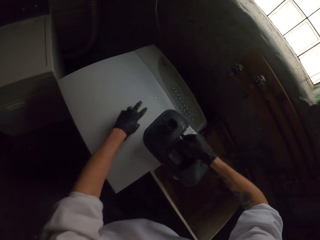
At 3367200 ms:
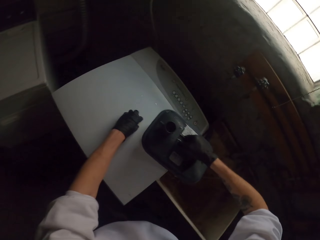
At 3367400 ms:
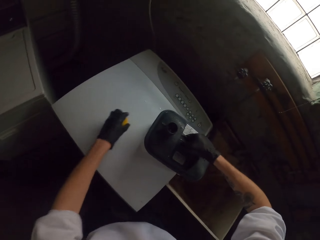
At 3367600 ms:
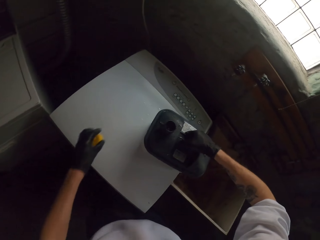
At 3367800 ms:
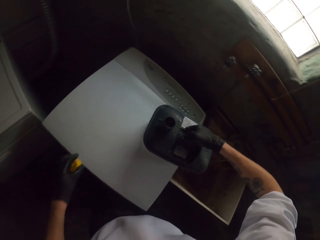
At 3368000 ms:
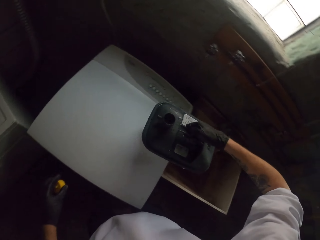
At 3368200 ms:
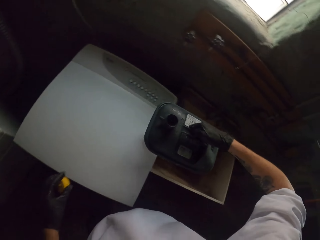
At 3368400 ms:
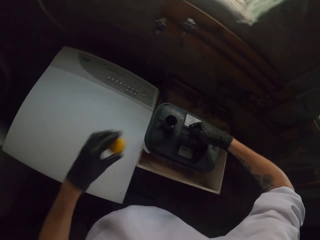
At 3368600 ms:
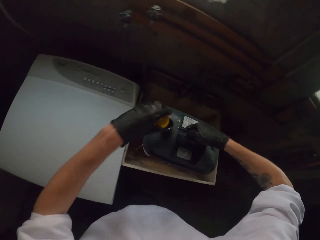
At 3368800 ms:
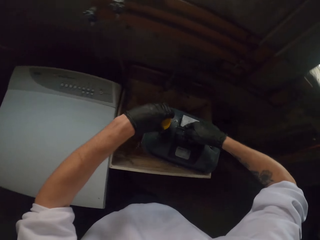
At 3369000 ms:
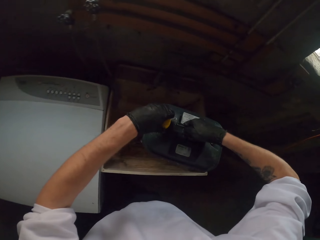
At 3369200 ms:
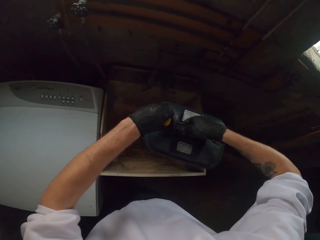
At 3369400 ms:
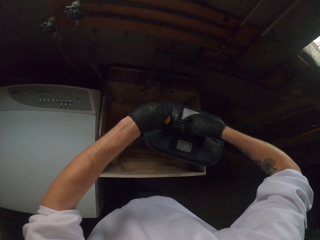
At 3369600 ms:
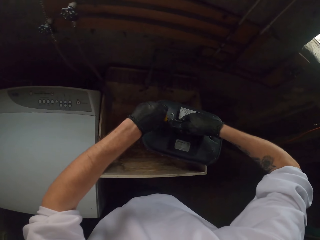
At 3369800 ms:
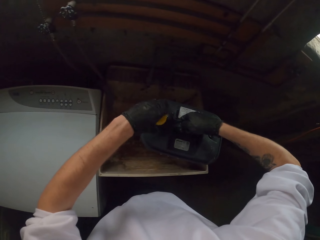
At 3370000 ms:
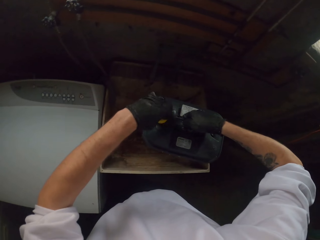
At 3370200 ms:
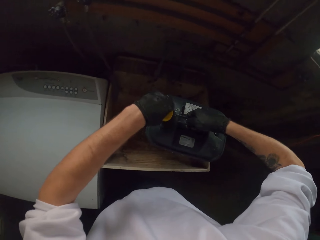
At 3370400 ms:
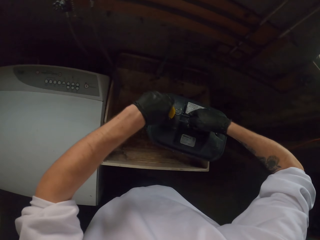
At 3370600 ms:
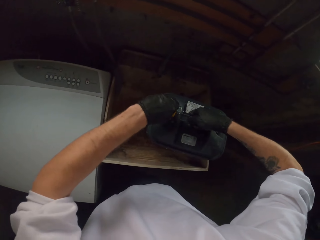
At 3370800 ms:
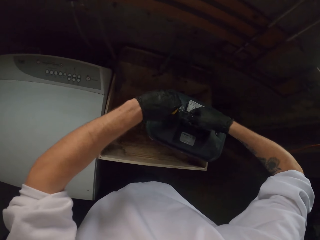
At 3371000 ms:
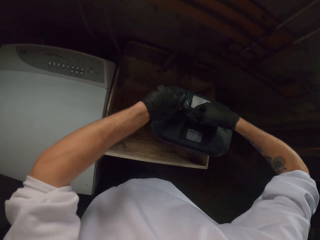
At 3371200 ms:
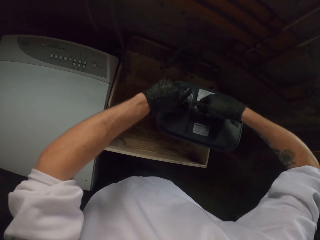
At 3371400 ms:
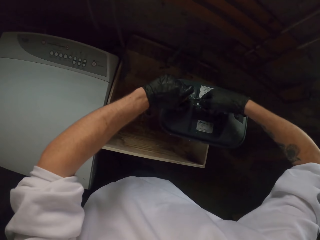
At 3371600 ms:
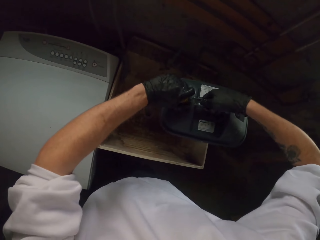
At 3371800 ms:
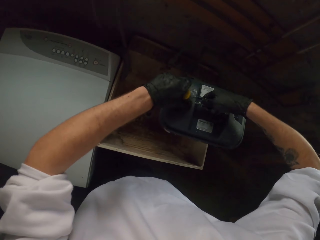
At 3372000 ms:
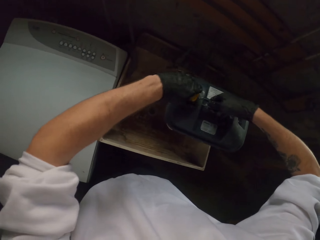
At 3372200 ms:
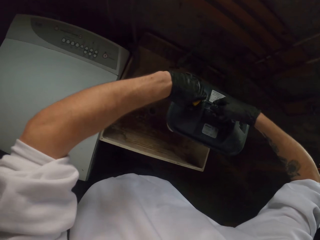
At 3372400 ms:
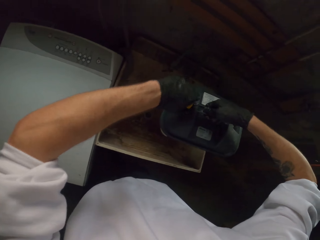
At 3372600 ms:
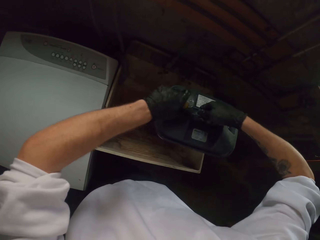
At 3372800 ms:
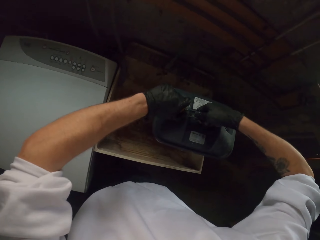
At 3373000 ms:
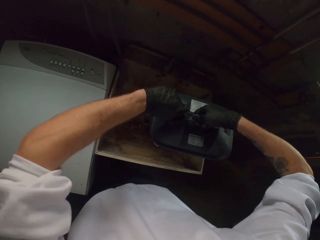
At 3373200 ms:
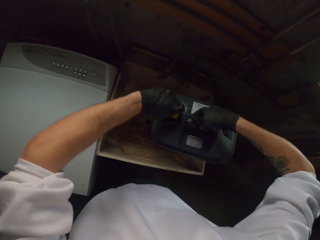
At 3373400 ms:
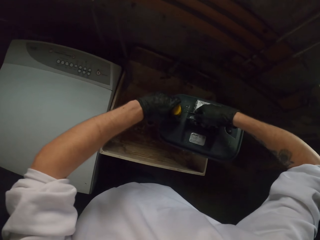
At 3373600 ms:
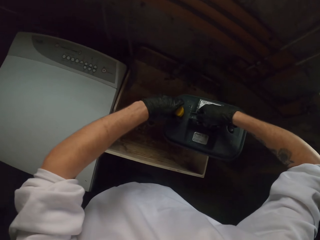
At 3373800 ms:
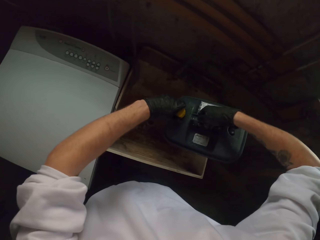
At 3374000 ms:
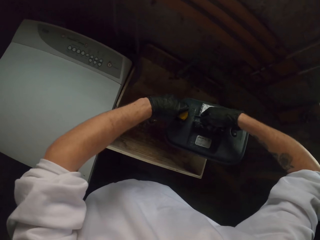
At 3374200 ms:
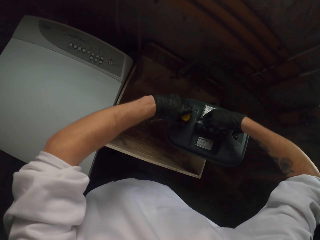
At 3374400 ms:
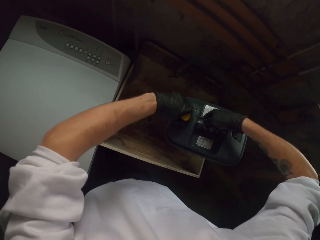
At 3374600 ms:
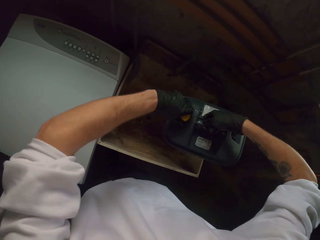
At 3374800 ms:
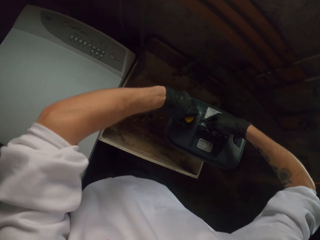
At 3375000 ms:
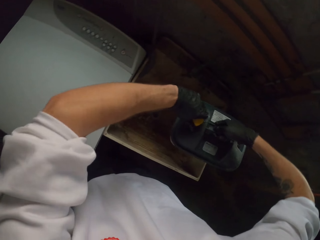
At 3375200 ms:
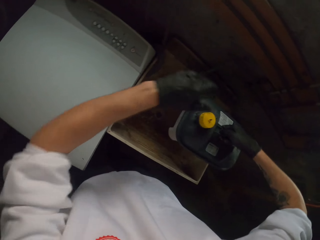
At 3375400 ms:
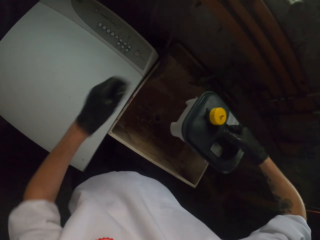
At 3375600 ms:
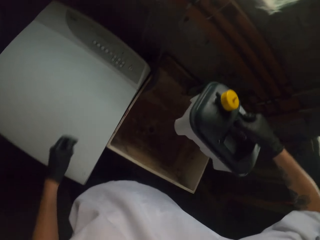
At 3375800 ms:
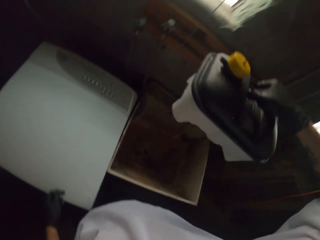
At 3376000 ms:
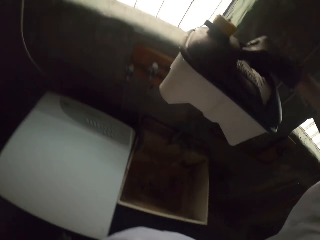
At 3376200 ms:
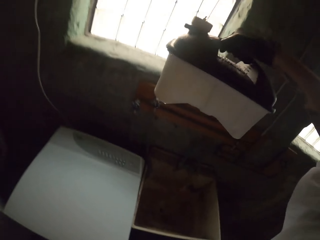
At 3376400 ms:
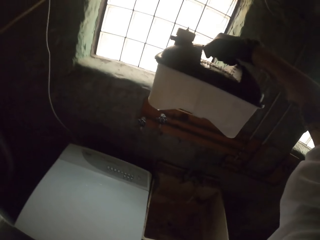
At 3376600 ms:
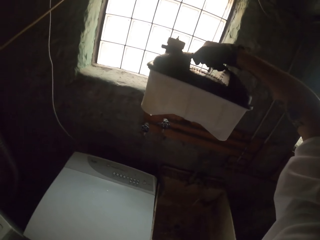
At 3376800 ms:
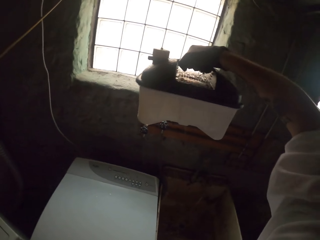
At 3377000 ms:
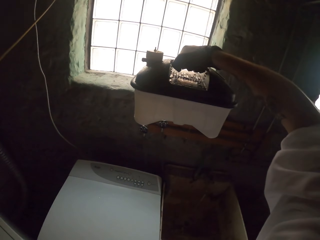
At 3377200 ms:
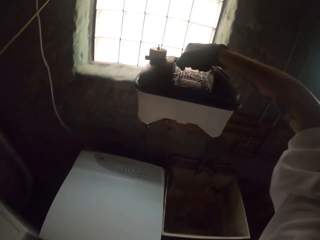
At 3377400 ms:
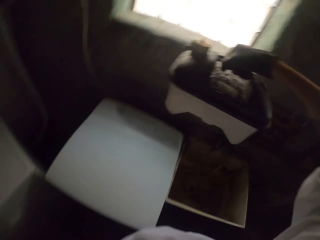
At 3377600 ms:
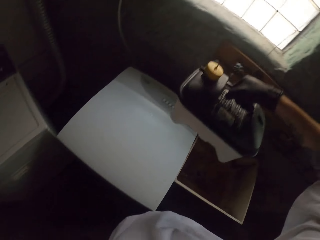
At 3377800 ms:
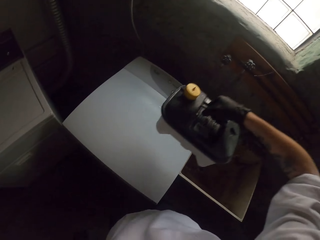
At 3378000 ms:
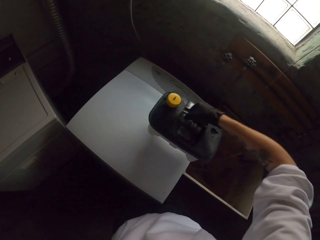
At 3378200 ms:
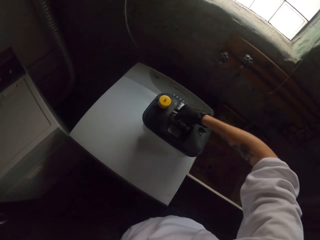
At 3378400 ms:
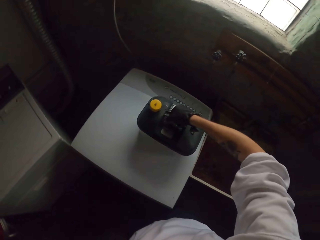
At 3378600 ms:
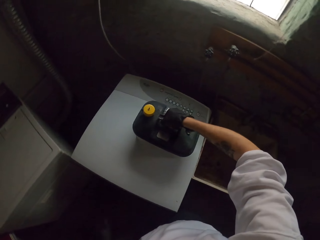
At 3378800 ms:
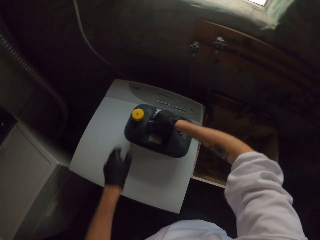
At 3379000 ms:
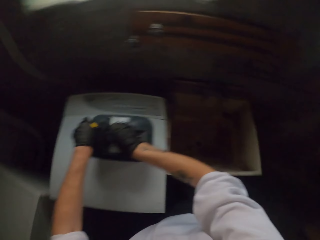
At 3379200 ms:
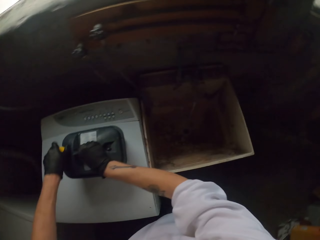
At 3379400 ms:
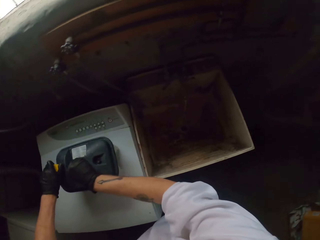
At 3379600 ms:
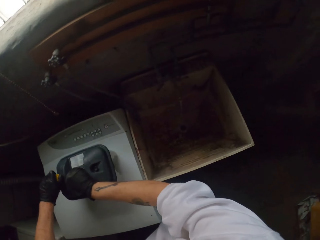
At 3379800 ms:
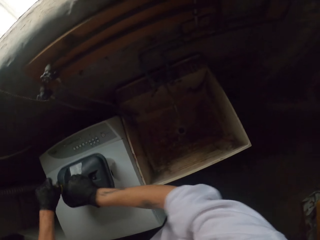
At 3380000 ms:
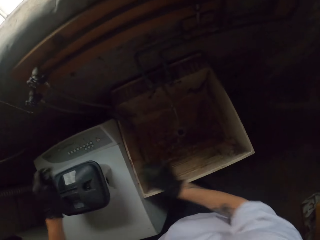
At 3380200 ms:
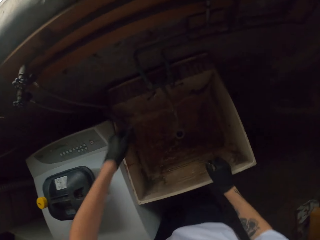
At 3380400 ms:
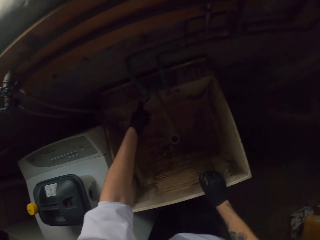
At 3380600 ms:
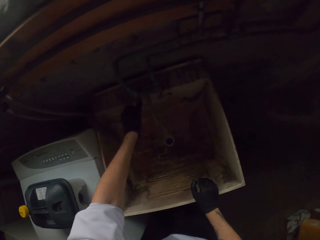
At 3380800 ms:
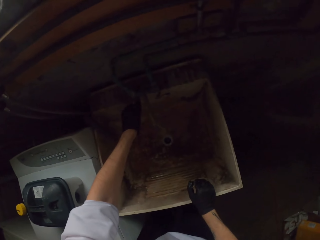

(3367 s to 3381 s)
The camera wearer puts the tank on the table. They close the tank. They look at the tank. They put the tank on the table.

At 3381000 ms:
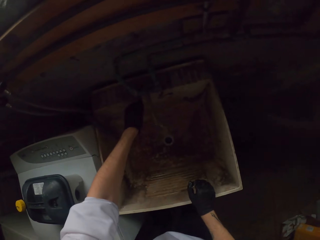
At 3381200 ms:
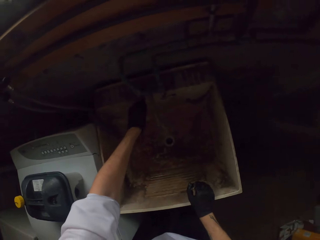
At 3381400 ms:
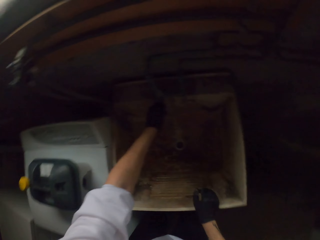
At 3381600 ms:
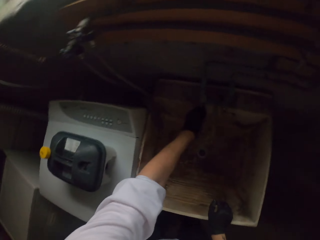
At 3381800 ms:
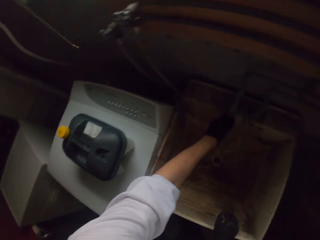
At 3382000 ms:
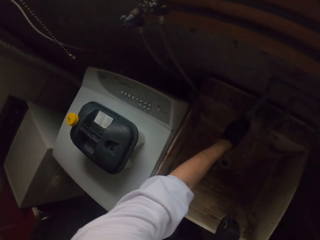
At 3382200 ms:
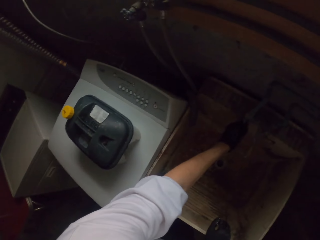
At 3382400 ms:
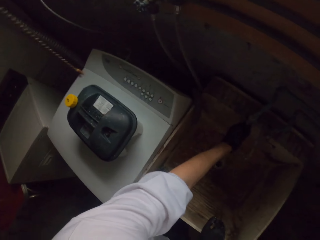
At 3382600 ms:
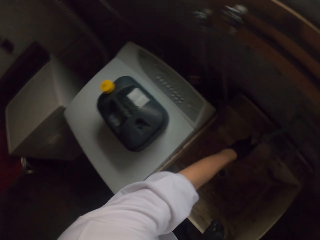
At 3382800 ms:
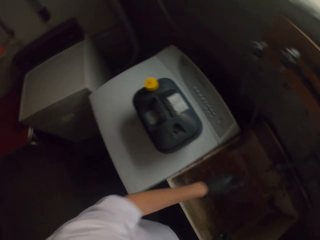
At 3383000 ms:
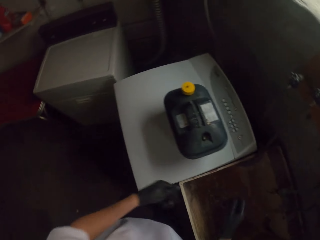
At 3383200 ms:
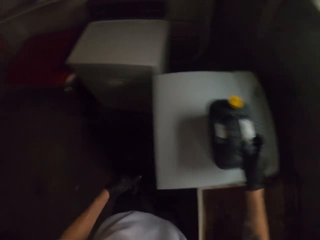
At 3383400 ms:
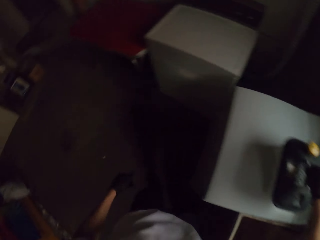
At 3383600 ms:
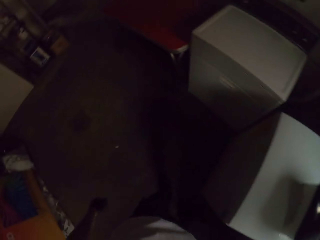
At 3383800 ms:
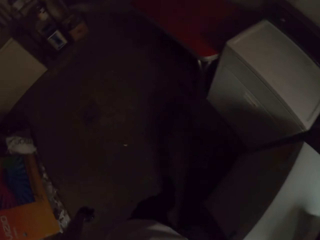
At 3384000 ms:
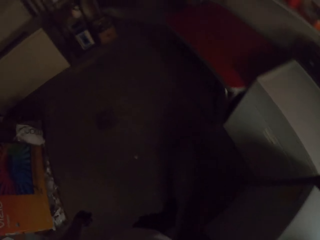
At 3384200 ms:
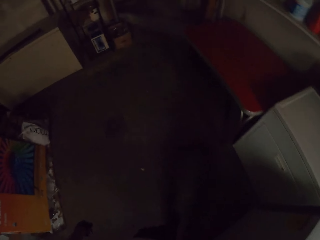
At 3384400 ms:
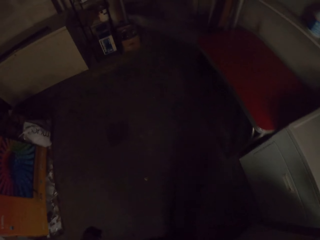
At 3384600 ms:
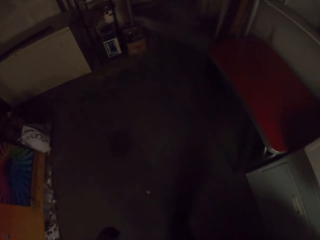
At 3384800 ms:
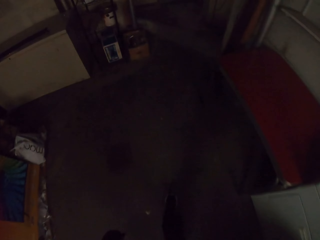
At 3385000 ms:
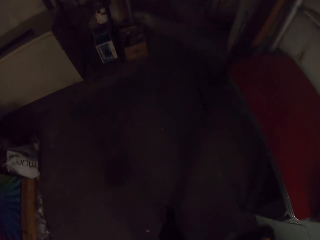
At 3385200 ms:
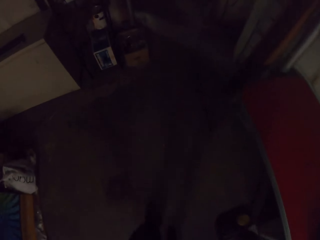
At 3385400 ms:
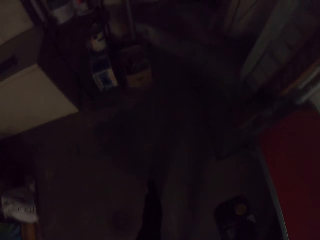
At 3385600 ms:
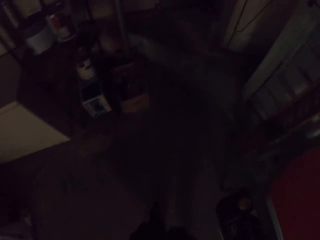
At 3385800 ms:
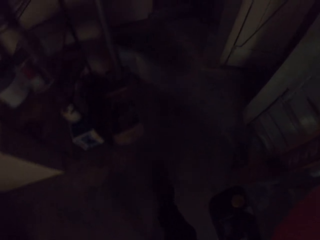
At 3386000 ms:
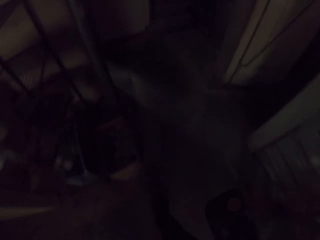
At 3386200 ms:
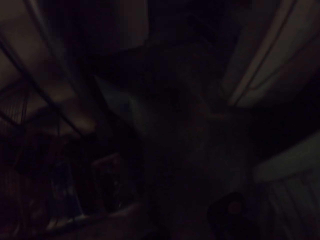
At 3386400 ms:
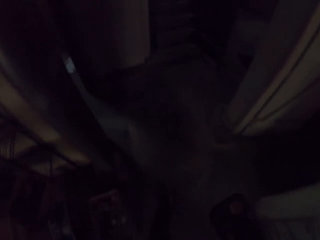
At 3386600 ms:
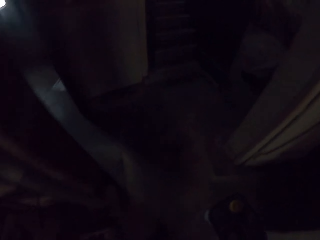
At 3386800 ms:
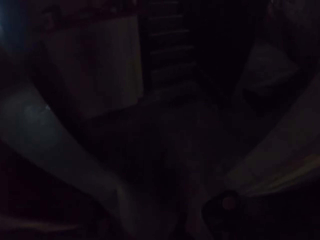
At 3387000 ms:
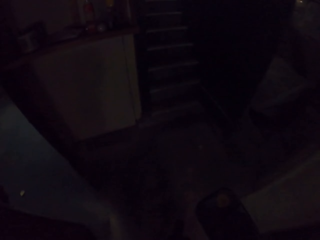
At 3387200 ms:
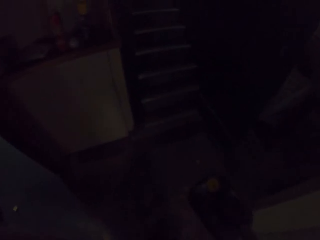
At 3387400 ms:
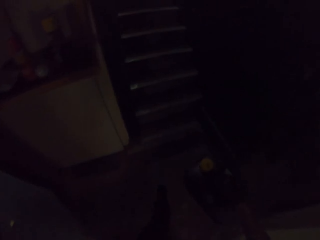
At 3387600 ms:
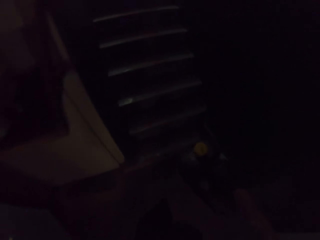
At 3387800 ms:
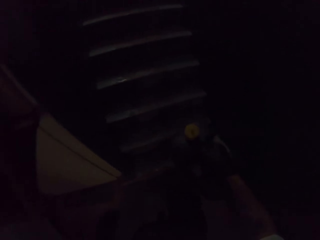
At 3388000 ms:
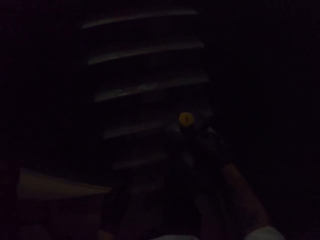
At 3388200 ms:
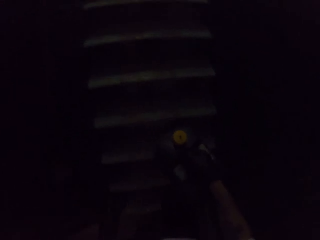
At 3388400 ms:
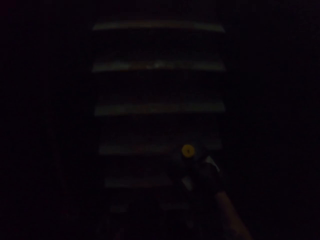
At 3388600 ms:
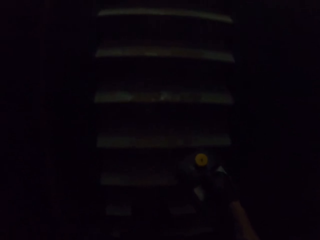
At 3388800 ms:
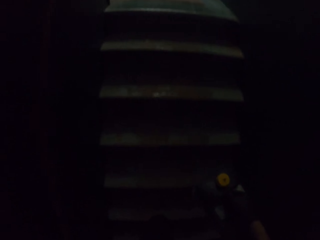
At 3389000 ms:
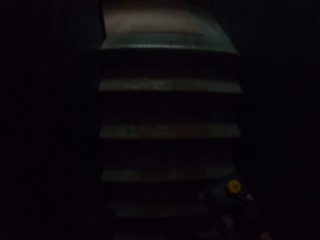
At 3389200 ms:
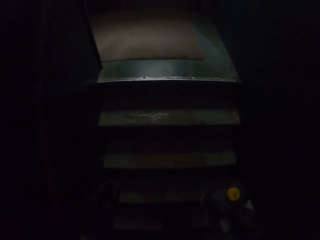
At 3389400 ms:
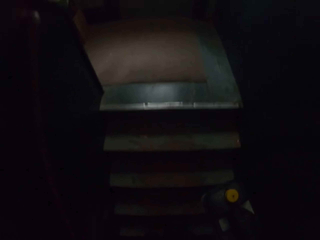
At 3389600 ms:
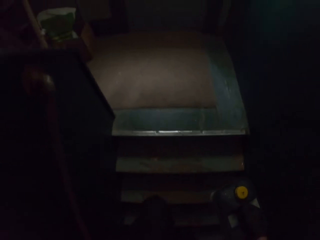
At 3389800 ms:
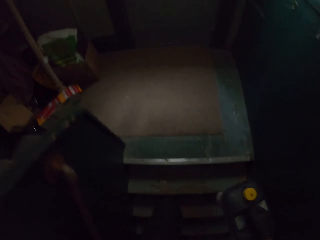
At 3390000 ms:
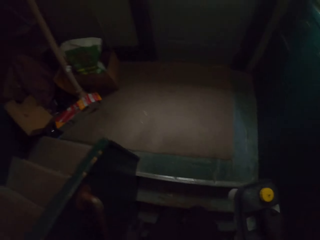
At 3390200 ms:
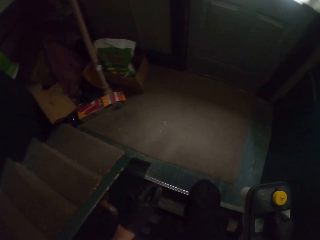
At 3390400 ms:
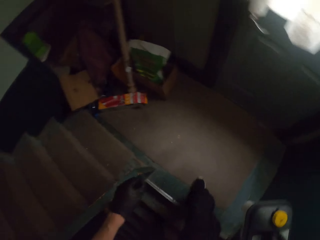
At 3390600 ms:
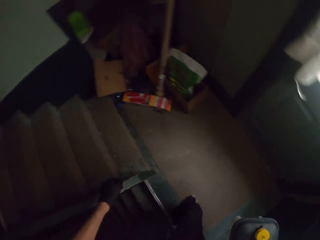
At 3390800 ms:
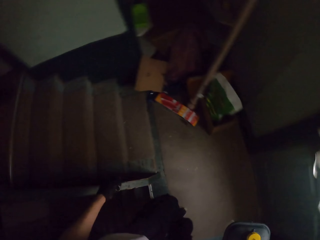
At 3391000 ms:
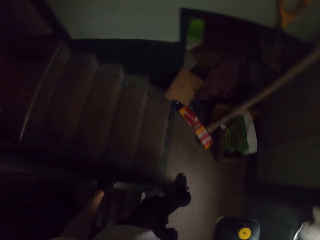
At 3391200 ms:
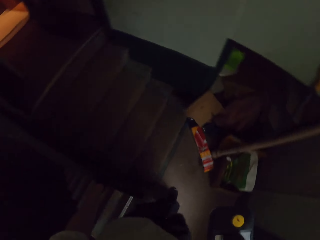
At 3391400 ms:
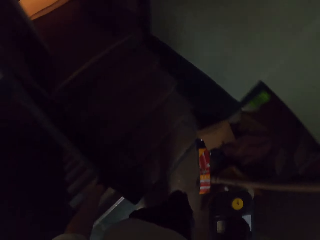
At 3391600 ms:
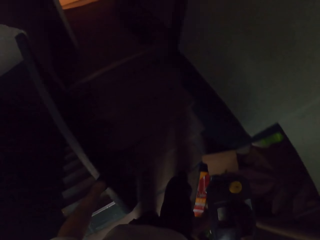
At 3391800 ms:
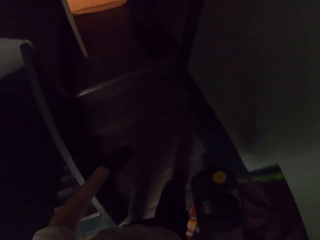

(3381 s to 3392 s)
The camera wearer holds the carton. They carry the jerrycan, take the tank, and walk in the house.
